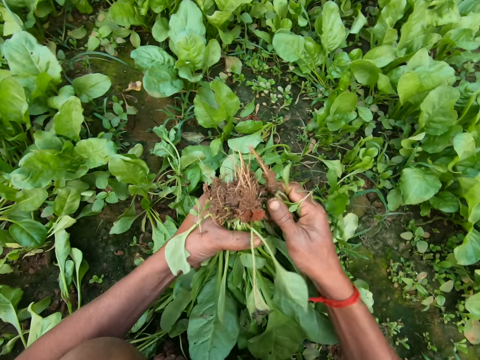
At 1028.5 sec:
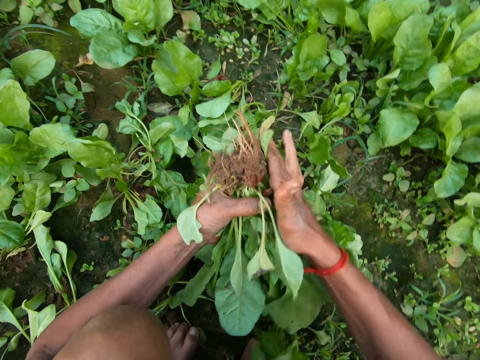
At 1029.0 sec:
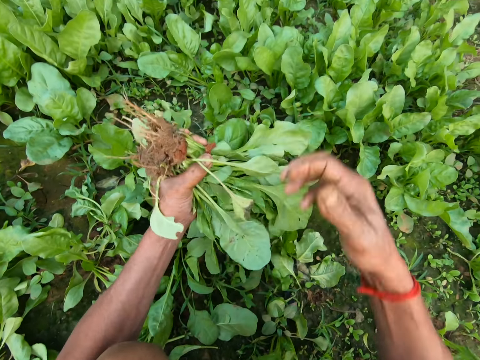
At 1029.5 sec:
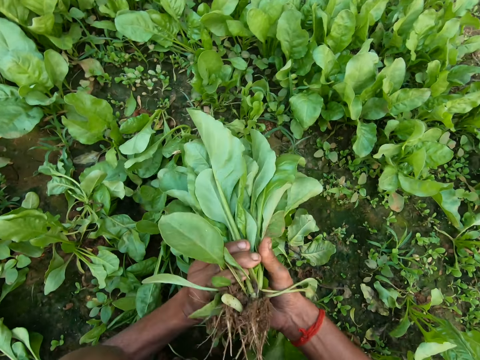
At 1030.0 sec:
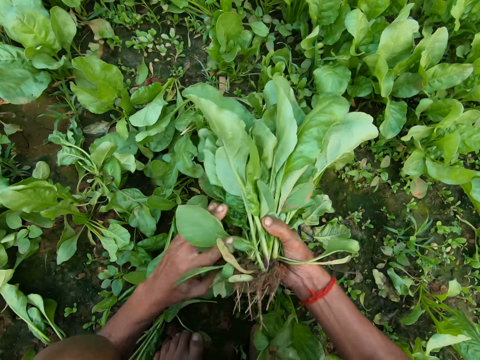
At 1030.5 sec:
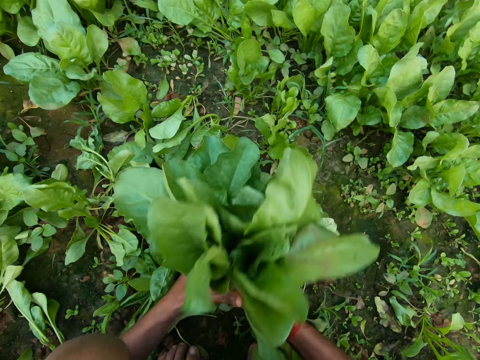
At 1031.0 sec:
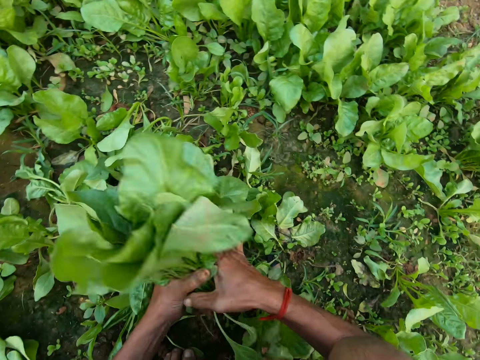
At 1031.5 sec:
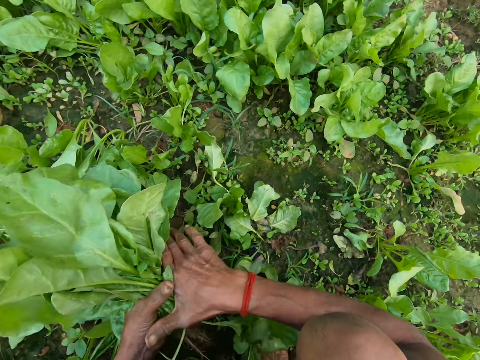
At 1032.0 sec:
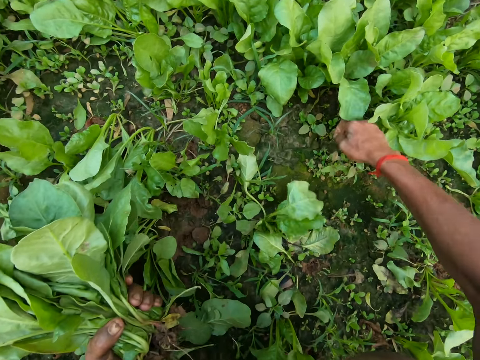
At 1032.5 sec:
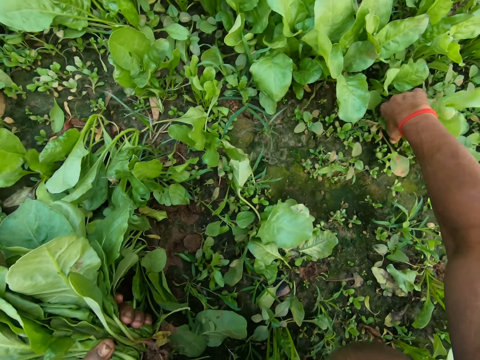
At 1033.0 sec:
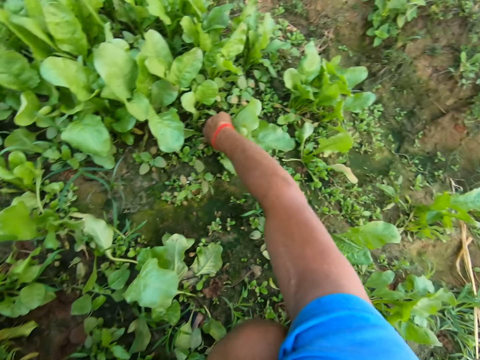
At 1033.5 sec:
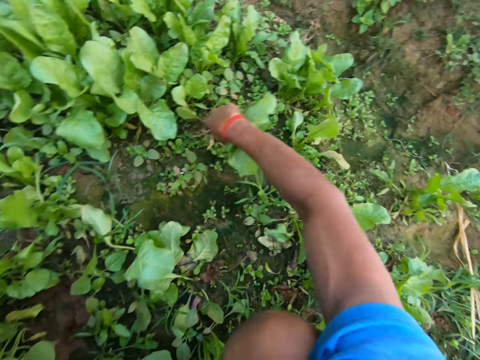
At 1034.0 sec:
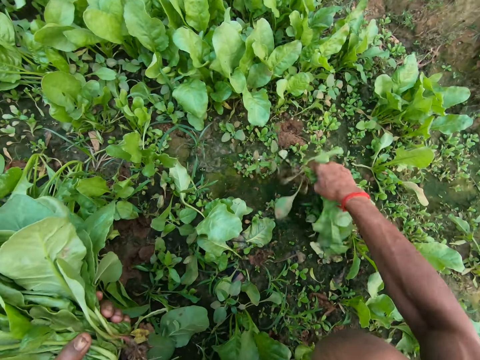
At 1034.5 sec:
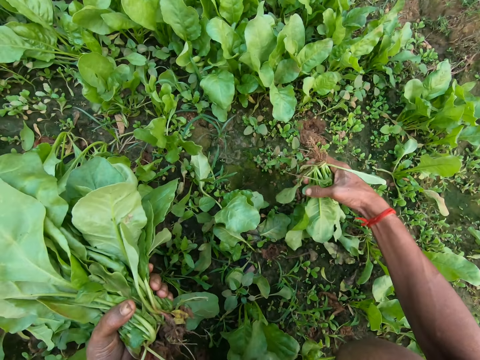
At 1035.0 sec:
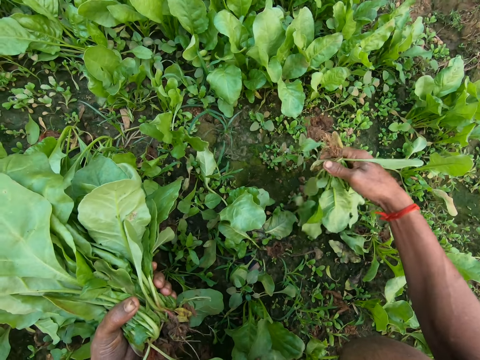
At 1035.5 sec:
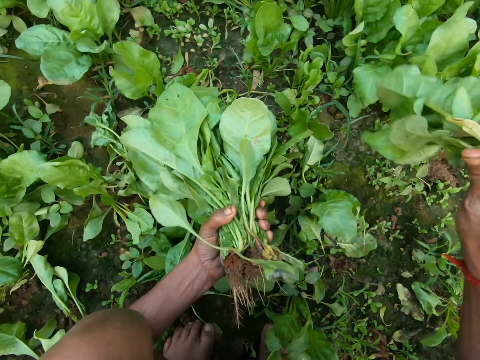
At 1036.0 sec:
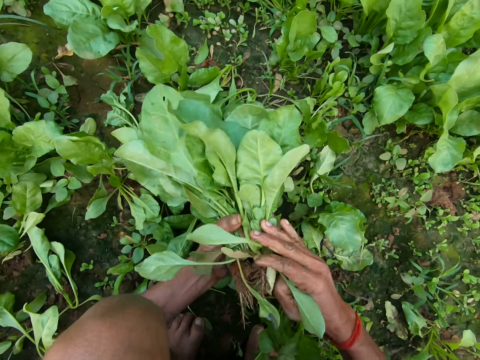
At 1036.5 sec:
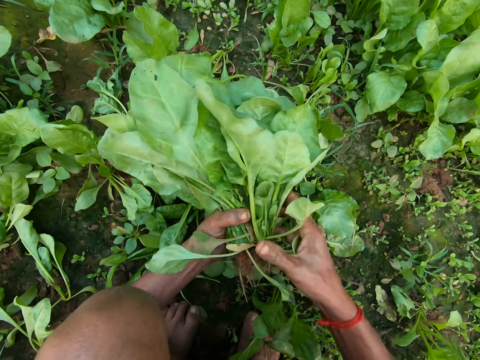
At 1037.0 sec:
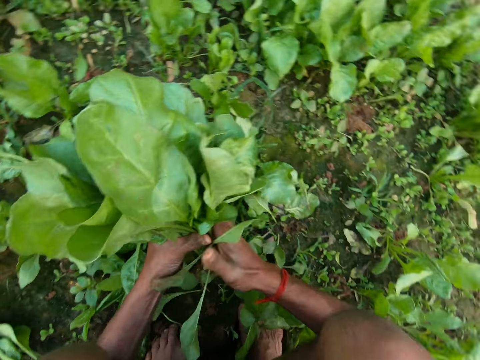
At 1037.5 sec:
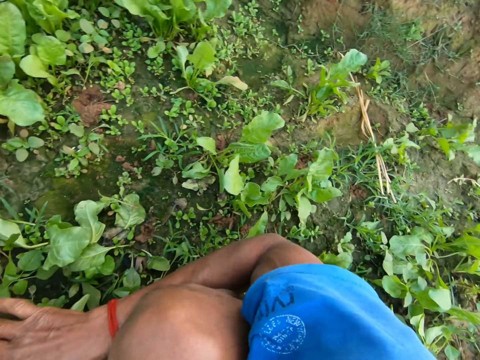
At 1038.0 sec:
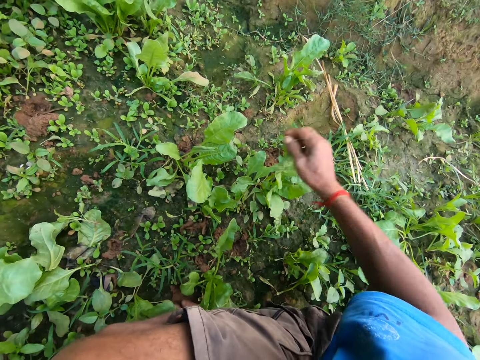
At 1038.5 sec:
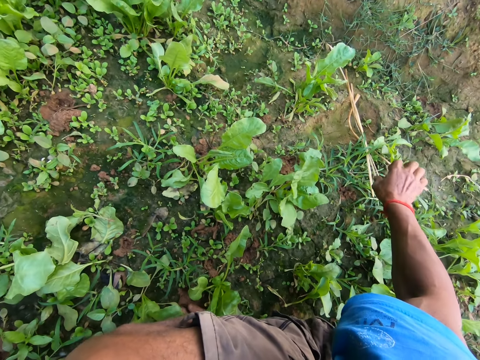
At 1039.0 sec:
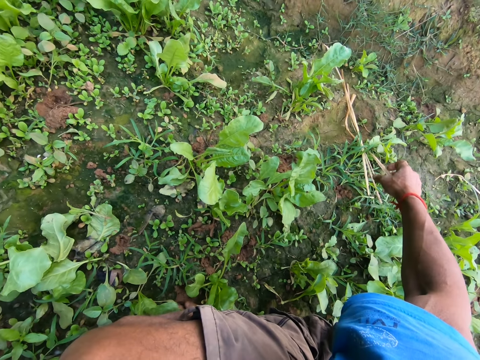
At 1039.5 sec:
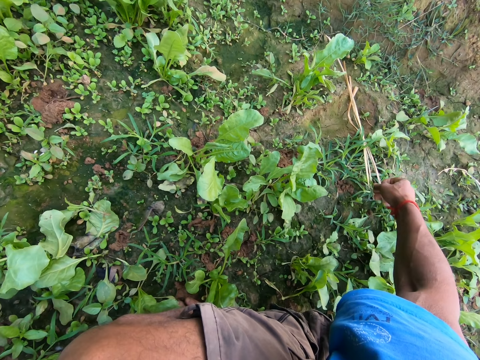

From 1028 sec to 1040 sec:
The camera wearer passes the green vegetable or kale in his right hand to his left hand. He passes the kale to the right hand. He holds the green vegetables with both hands. He converses and passes the kale to the left hand. He uproots a green vegetable from the ground with his right hand. He dusts off the sand in the root of the green vegetable in his right hand. He passes the green vegetable in his right hand to his left hand. He moves the rope.

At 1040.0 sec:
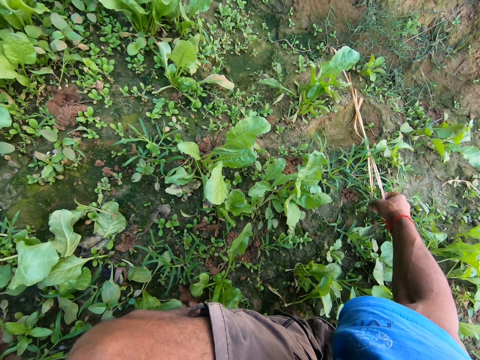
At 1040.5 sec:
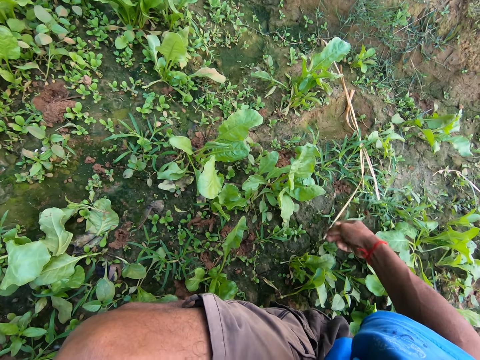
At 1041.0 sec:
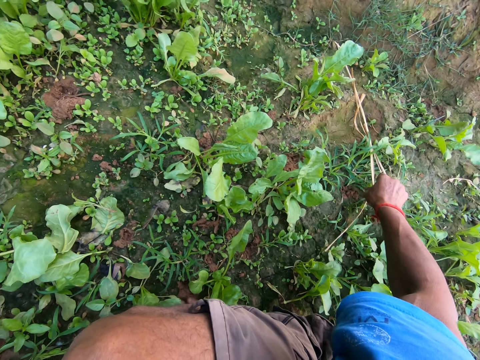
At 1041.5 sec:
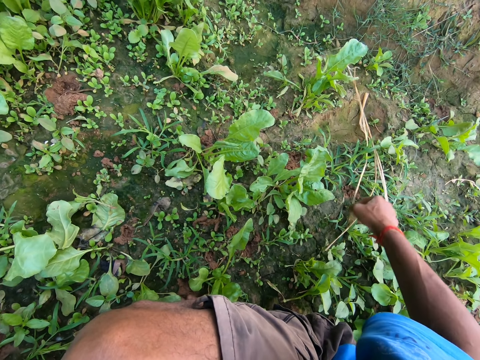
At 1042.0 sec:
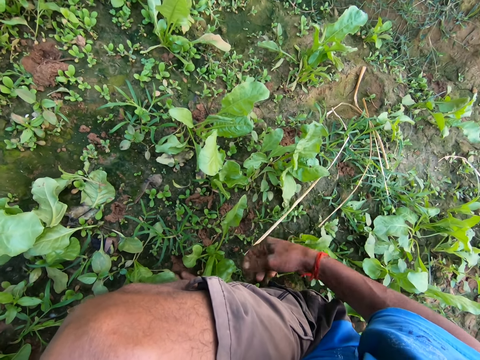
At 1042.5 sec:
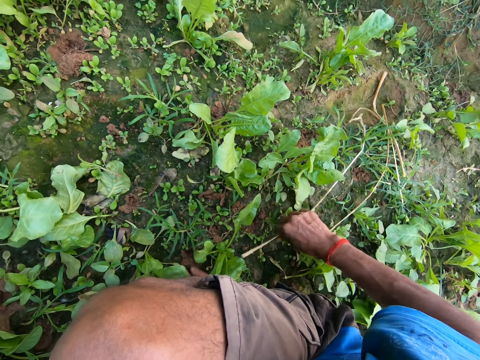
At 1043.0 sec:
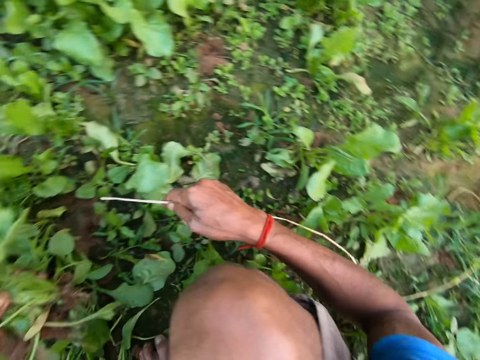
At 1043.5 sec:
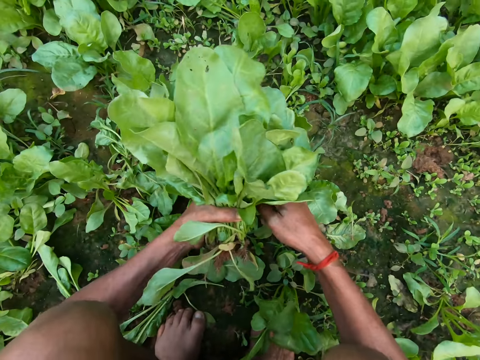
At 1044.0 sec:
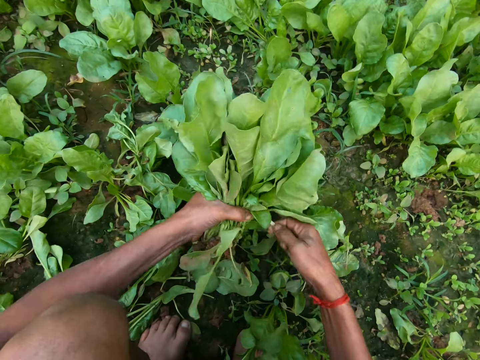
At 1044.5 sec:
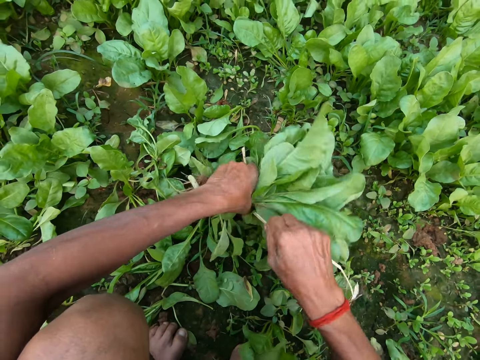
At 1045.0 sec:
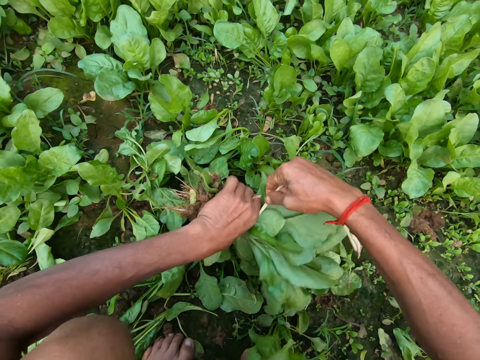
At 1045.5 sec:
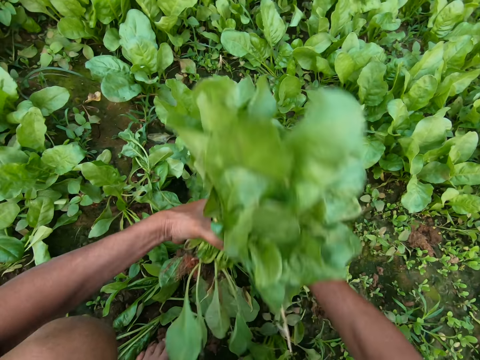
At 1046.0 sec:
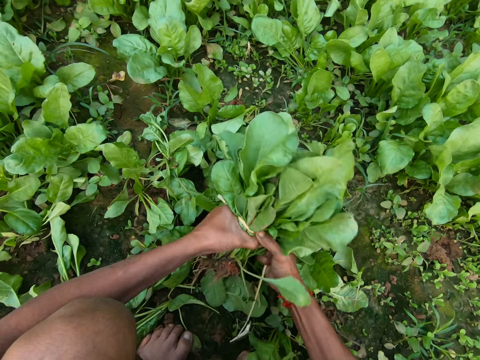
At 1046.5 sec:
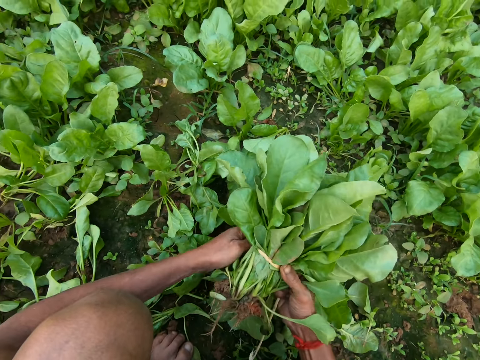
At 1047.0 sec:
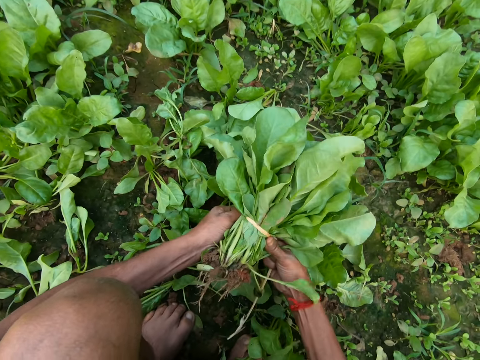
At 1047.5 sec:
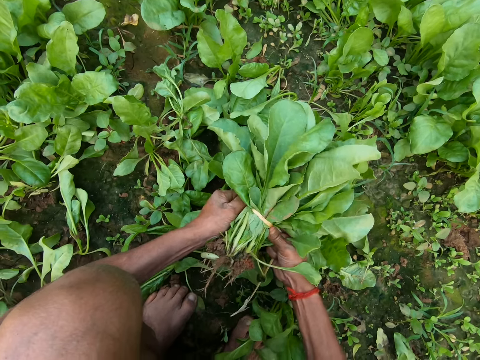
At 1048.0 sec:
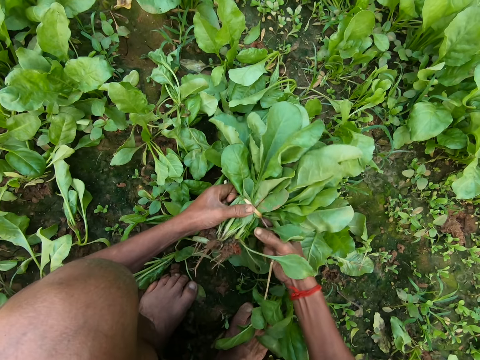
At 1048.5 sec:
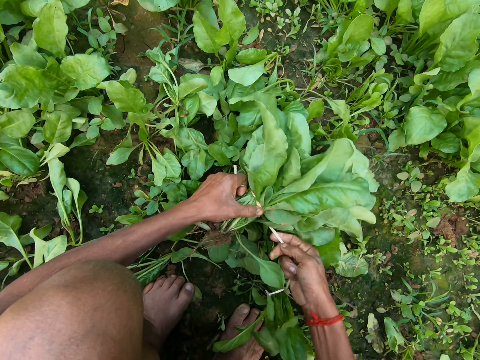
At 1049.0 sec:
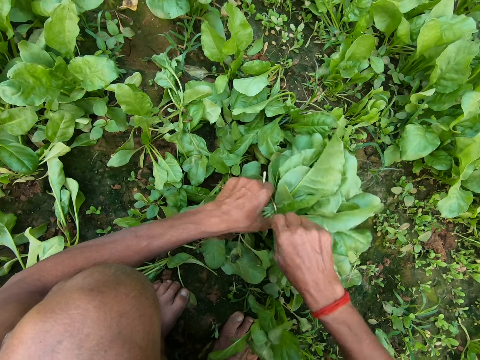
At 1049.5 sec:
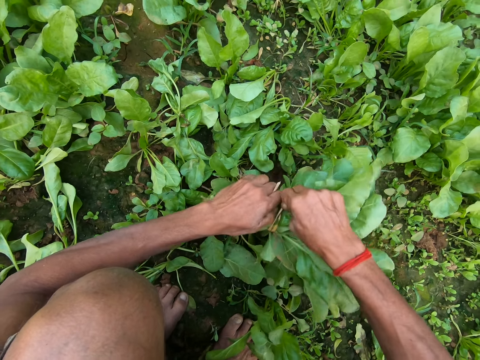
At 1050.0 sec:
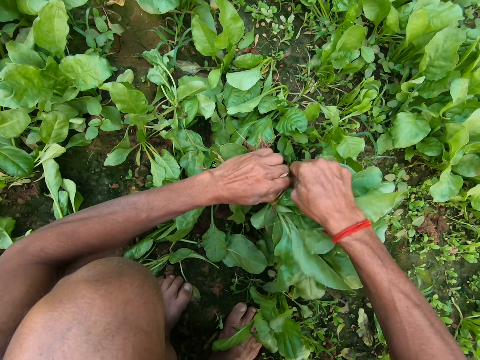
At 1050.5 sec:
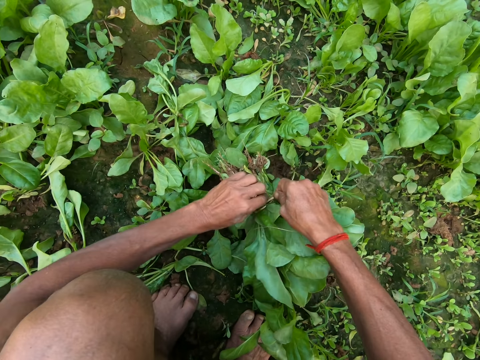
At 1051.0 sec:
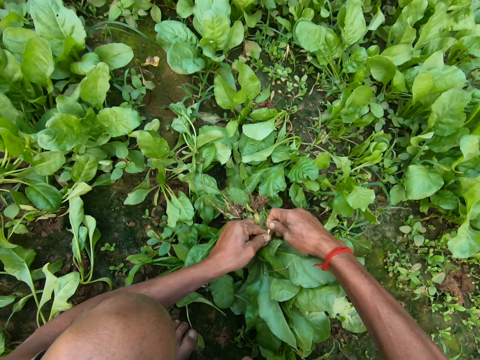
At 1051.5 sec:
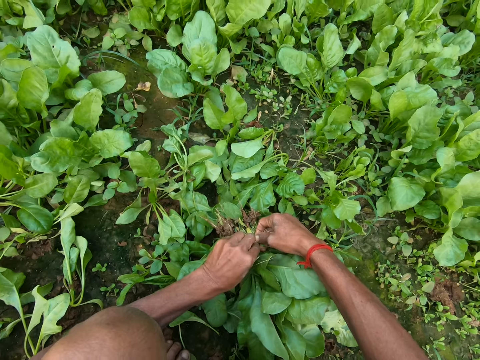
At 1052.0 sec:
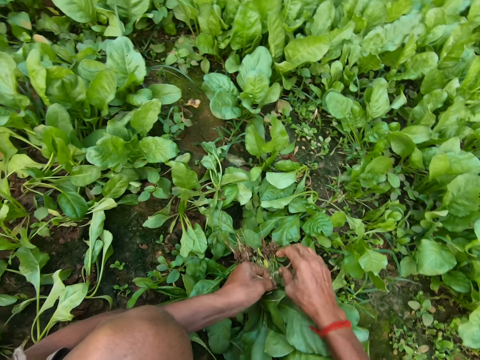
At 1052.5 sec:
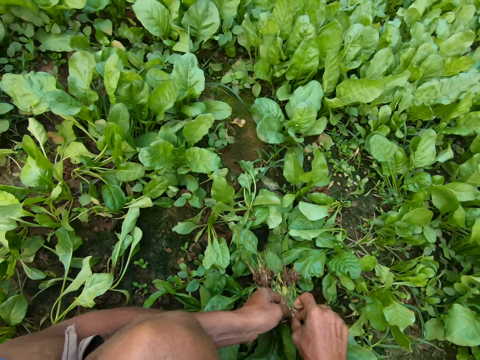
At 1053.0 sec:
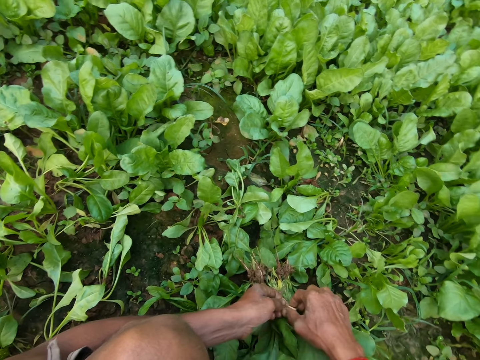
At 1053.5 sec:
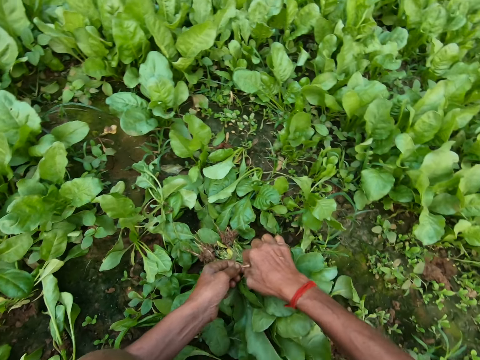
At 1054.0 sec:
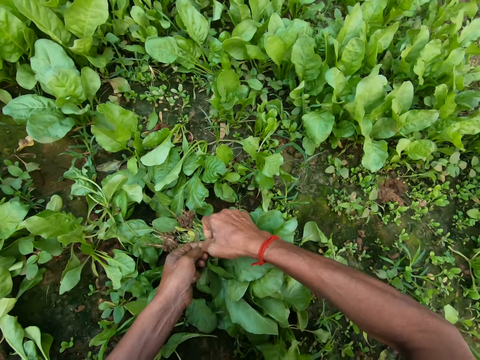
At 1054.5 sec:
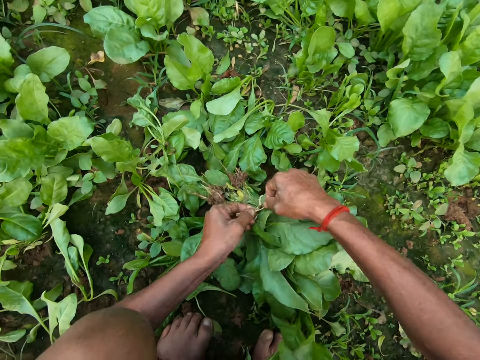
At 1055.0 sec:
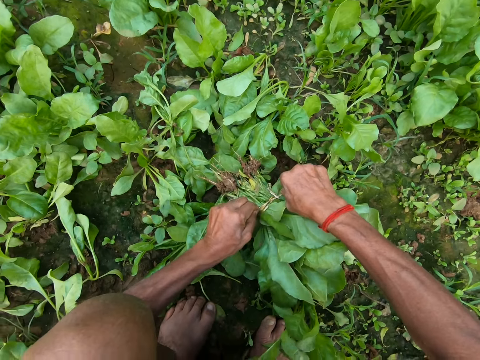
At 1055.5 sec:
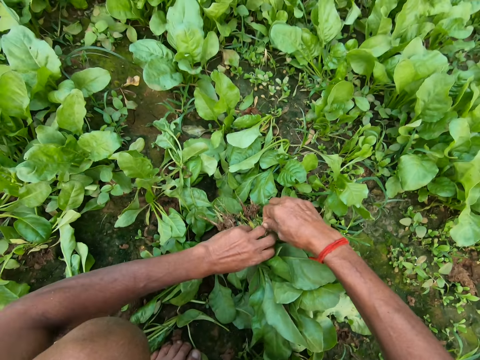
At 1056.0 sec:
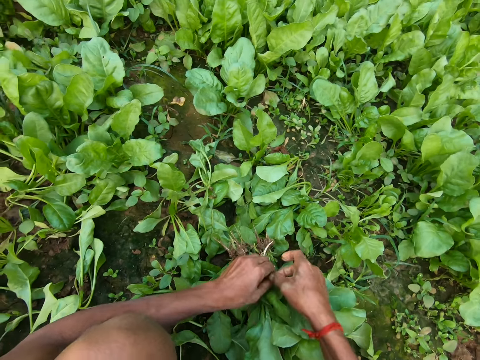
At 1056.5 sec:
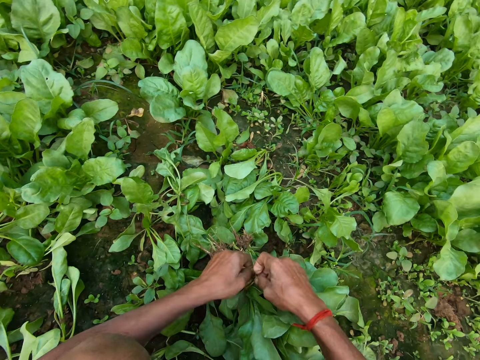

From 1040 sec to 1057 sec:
The camera wearer pulls a rope on the ground with his right hand. He takes the rope on the ground with his right hand. He ties the green vegetables with the rope in his right hand. He ties the rope with both hands.
